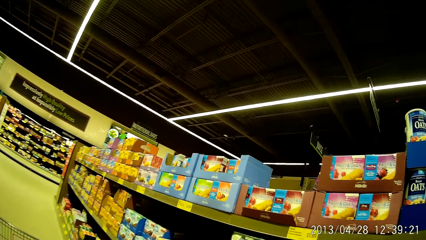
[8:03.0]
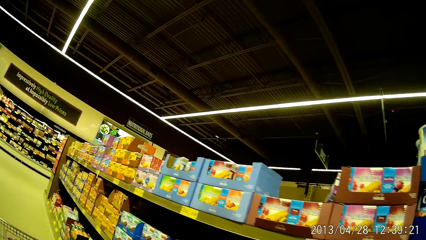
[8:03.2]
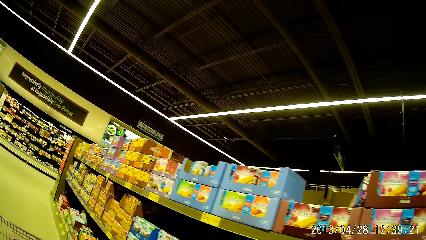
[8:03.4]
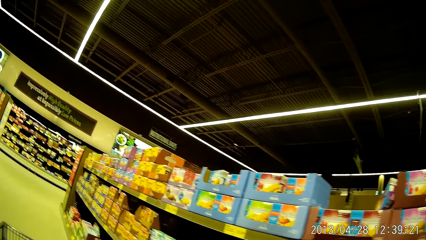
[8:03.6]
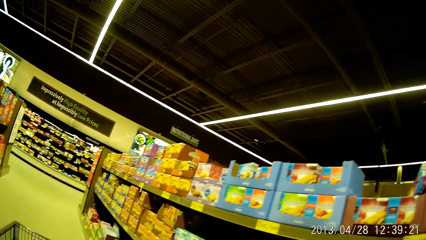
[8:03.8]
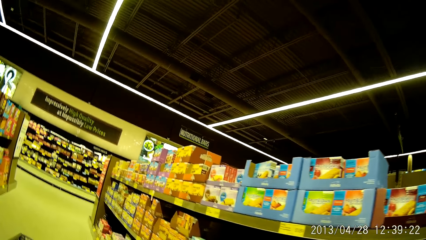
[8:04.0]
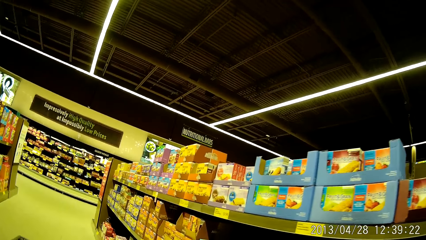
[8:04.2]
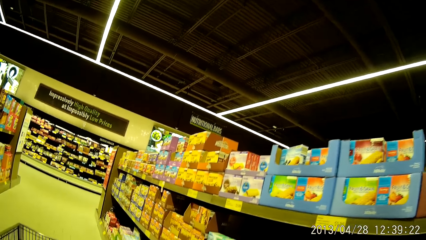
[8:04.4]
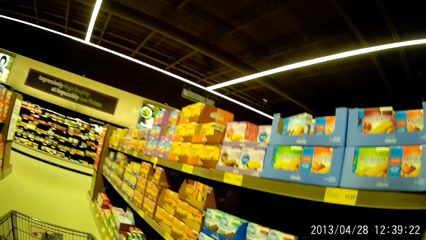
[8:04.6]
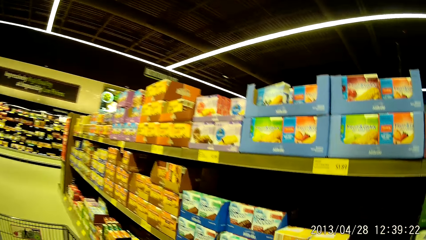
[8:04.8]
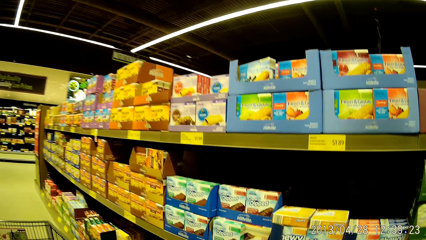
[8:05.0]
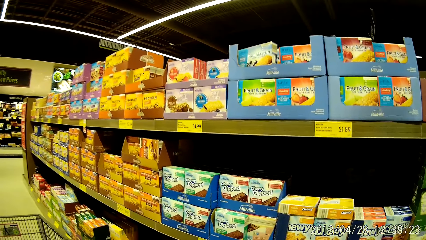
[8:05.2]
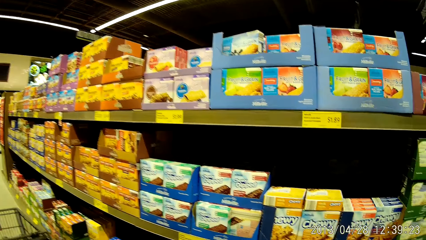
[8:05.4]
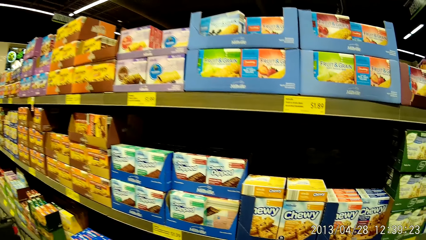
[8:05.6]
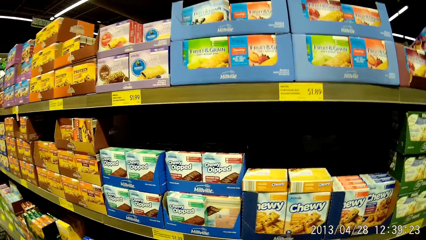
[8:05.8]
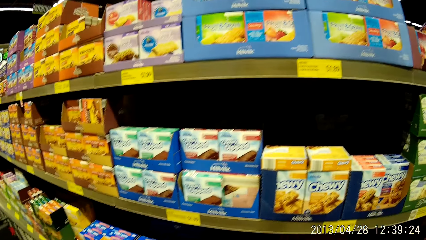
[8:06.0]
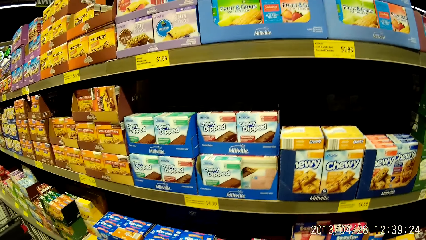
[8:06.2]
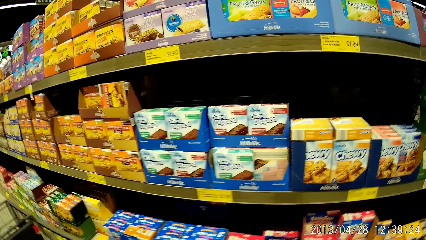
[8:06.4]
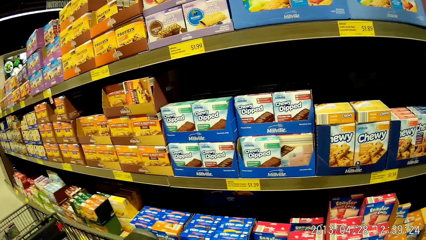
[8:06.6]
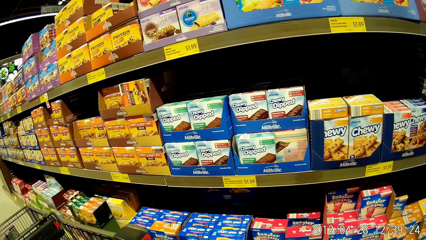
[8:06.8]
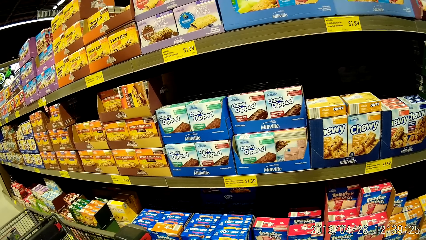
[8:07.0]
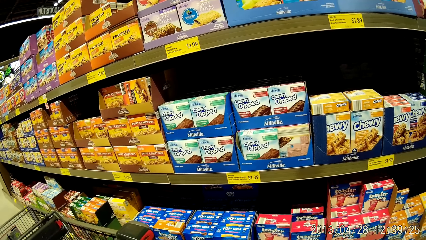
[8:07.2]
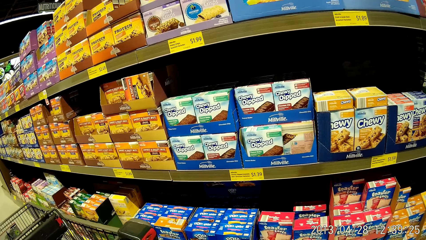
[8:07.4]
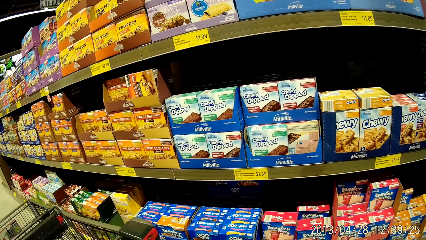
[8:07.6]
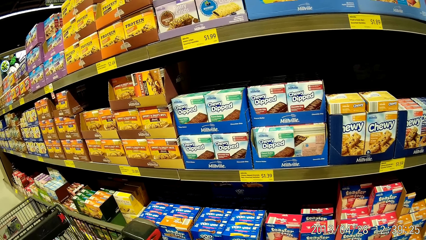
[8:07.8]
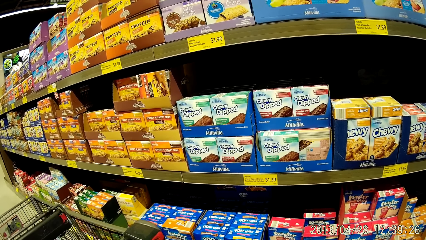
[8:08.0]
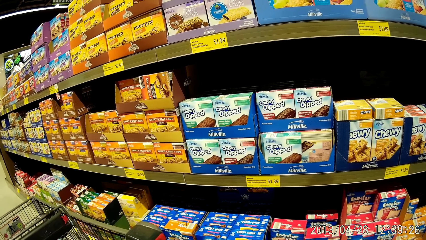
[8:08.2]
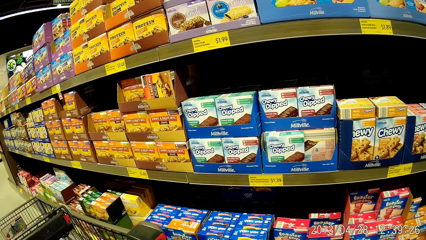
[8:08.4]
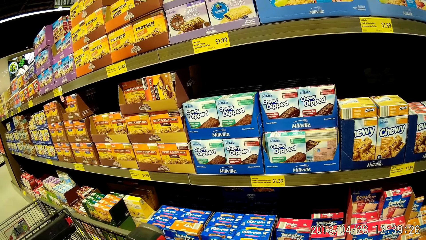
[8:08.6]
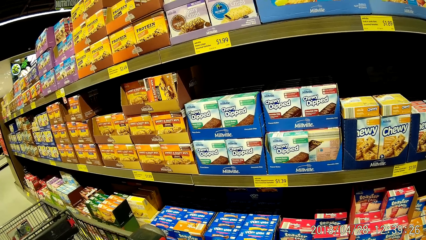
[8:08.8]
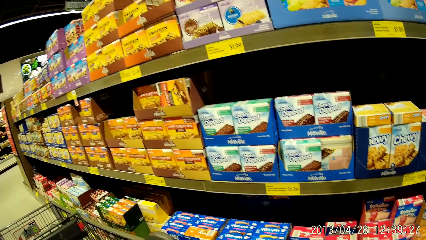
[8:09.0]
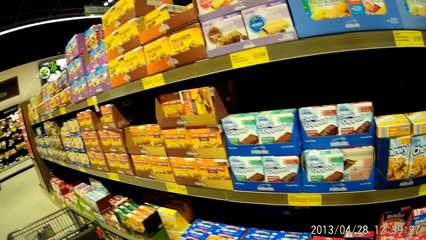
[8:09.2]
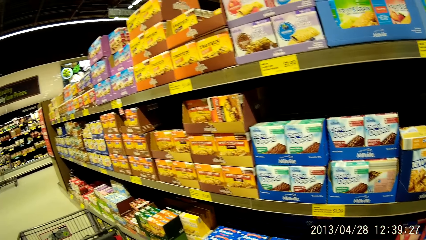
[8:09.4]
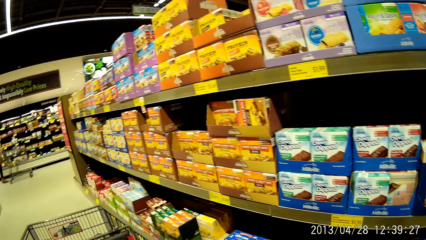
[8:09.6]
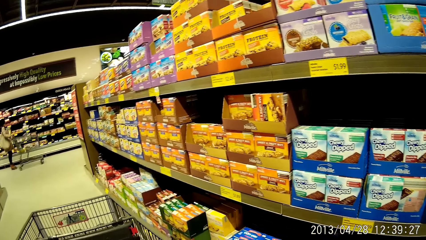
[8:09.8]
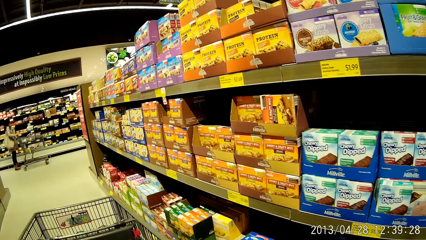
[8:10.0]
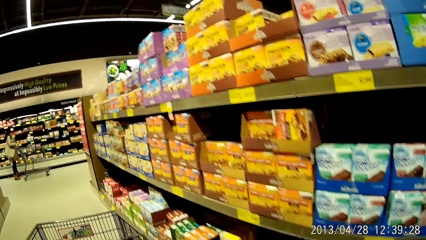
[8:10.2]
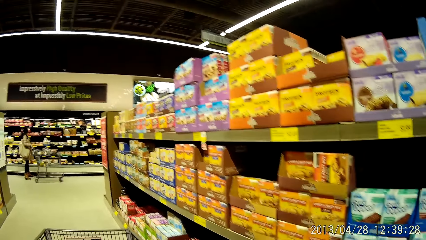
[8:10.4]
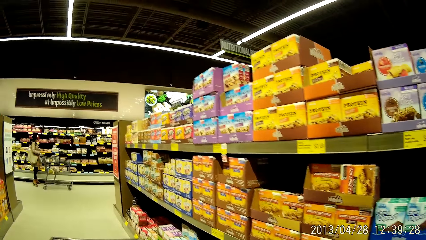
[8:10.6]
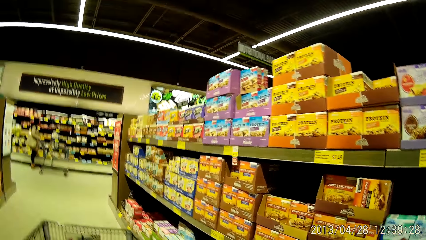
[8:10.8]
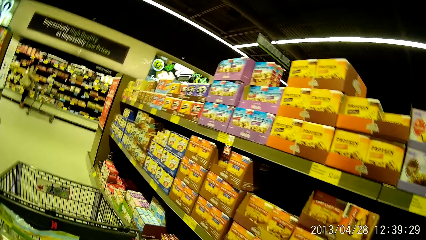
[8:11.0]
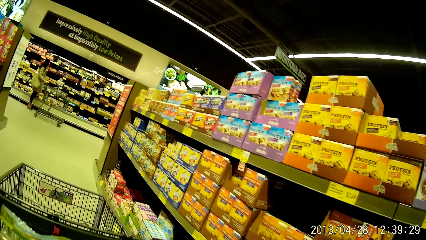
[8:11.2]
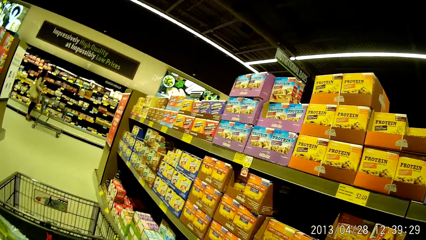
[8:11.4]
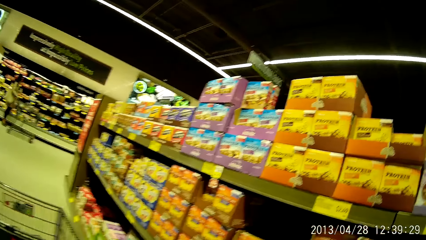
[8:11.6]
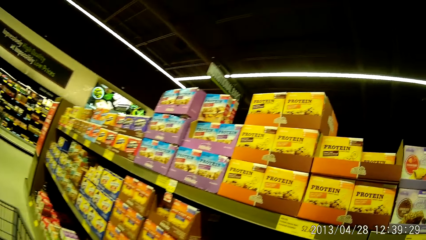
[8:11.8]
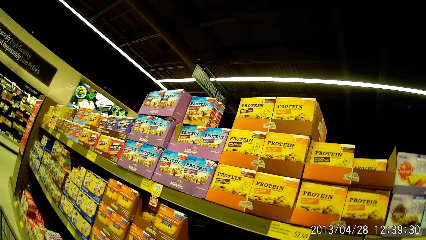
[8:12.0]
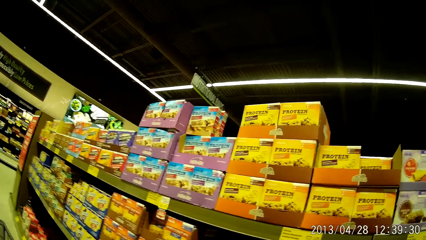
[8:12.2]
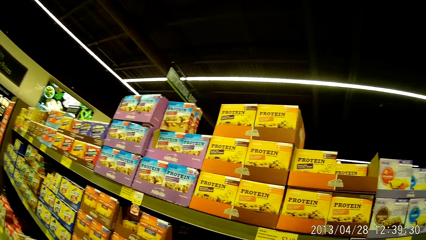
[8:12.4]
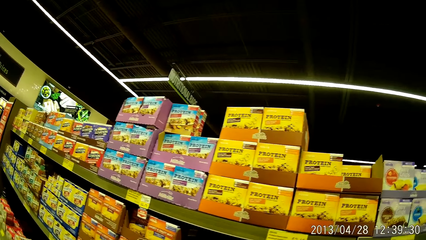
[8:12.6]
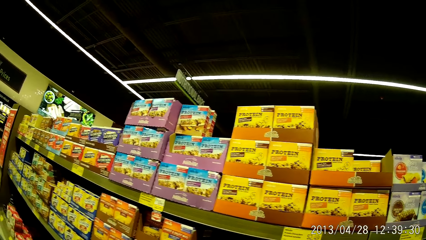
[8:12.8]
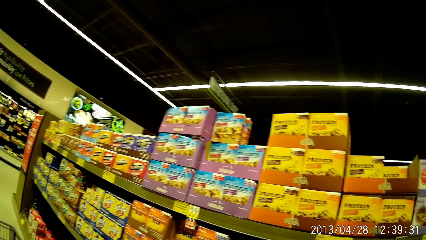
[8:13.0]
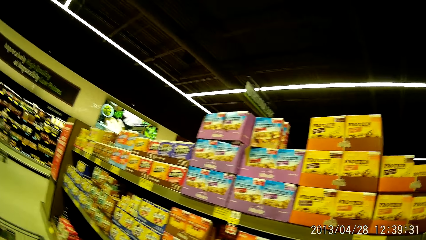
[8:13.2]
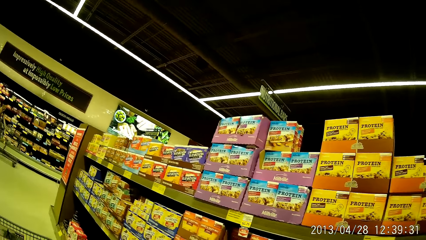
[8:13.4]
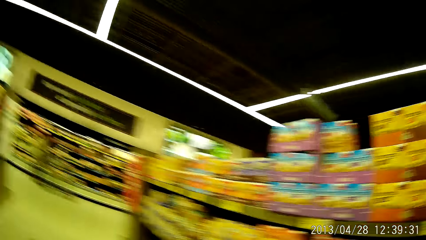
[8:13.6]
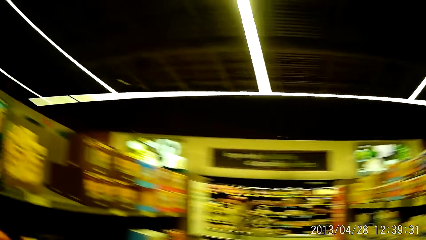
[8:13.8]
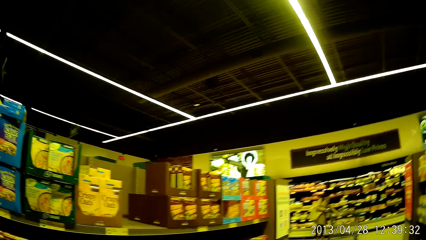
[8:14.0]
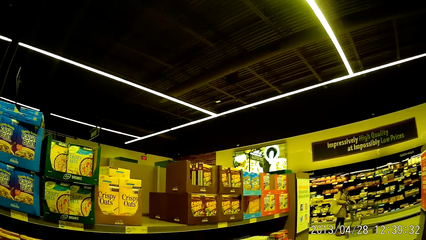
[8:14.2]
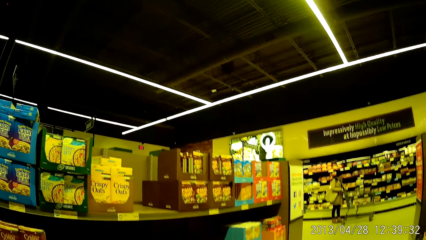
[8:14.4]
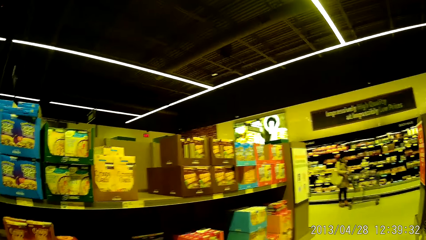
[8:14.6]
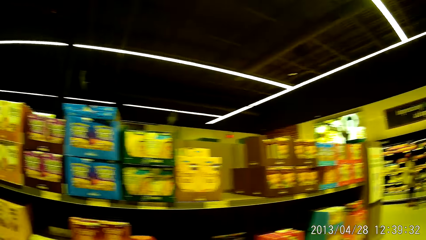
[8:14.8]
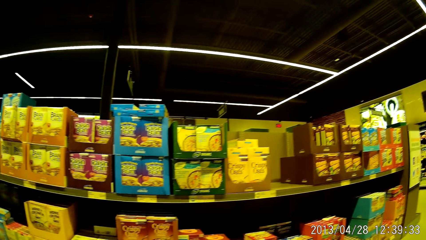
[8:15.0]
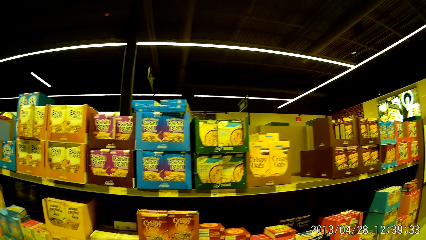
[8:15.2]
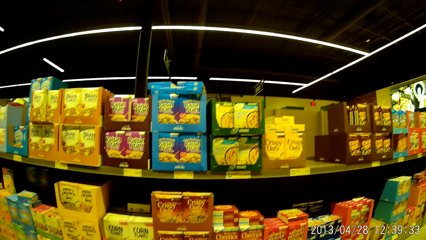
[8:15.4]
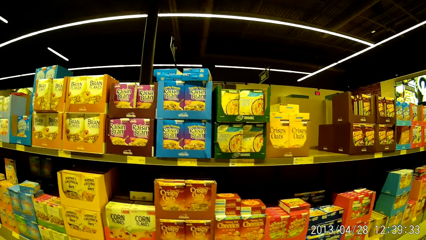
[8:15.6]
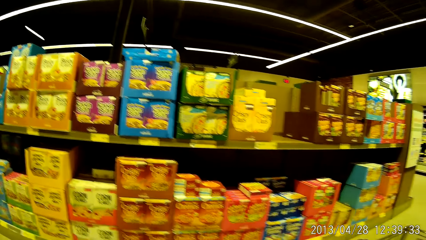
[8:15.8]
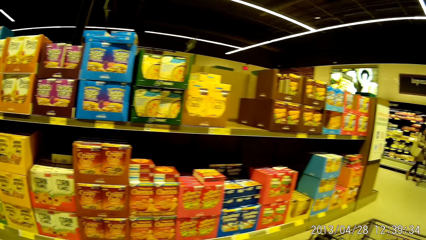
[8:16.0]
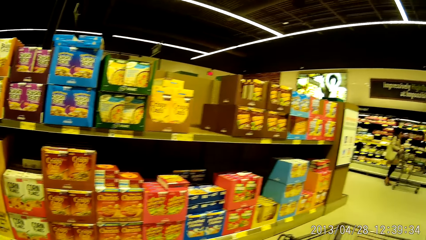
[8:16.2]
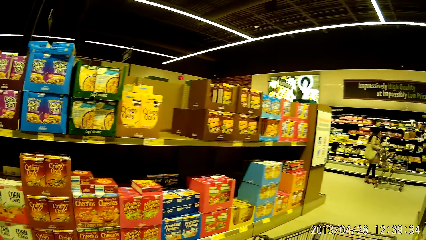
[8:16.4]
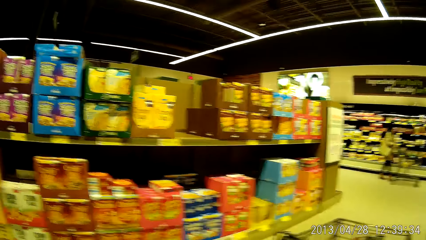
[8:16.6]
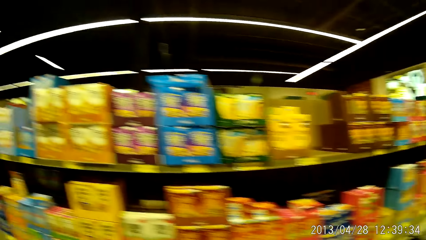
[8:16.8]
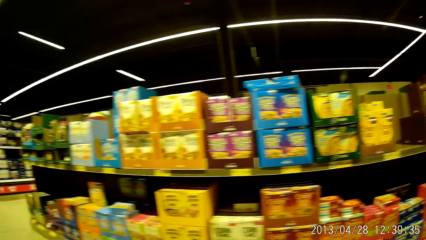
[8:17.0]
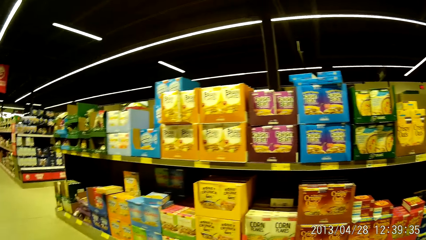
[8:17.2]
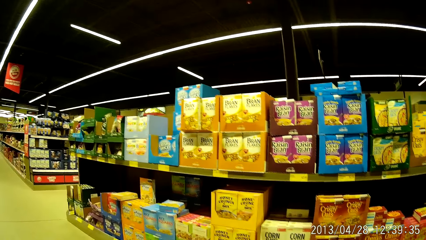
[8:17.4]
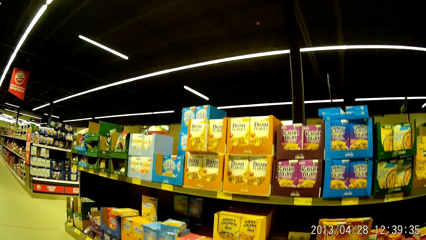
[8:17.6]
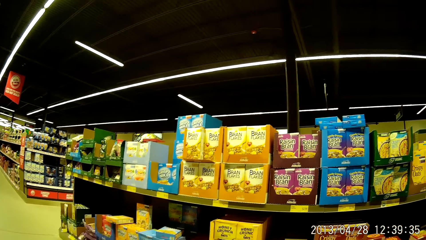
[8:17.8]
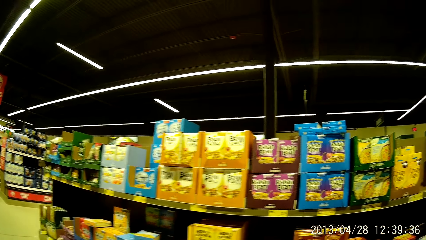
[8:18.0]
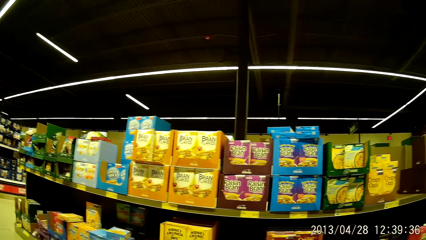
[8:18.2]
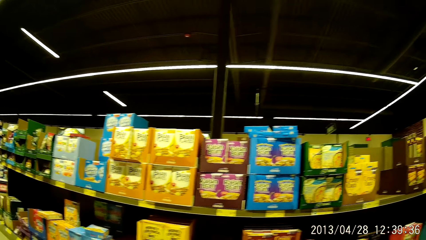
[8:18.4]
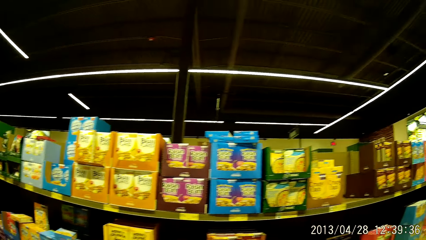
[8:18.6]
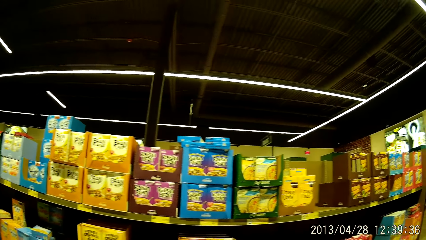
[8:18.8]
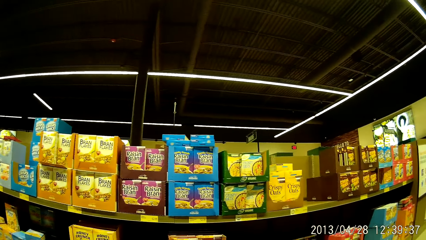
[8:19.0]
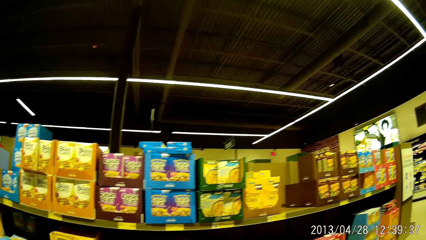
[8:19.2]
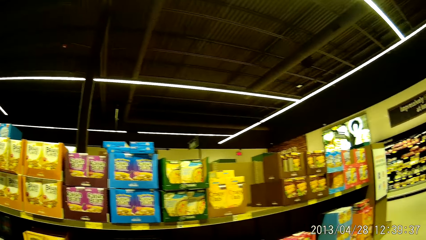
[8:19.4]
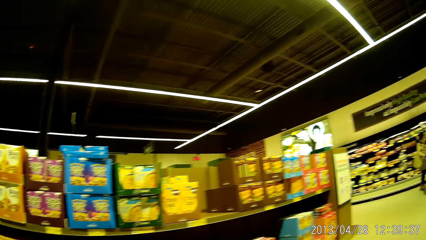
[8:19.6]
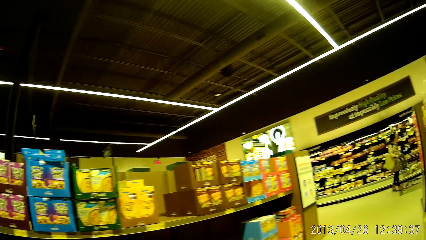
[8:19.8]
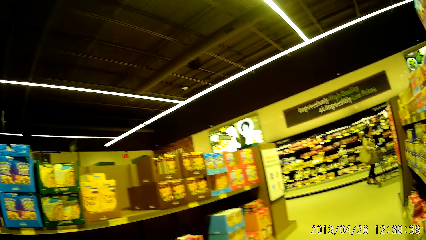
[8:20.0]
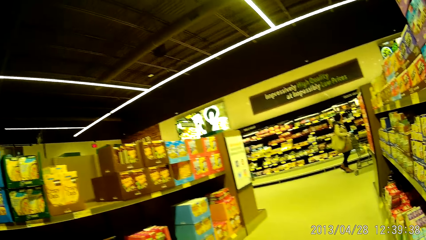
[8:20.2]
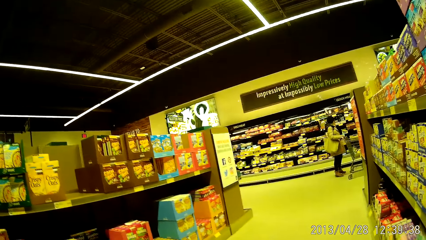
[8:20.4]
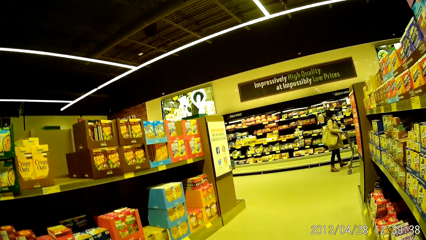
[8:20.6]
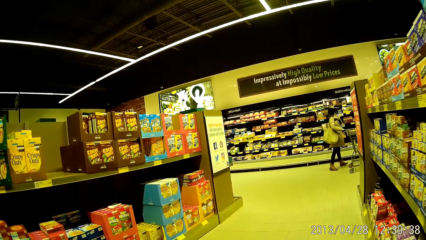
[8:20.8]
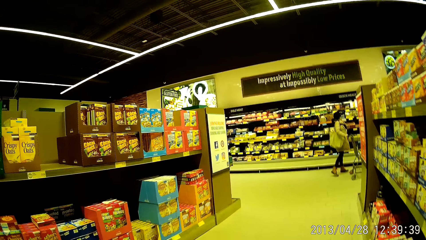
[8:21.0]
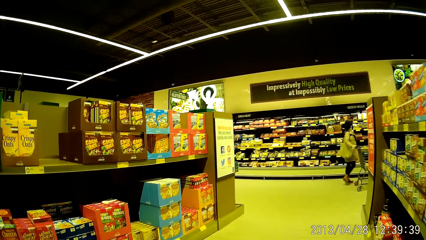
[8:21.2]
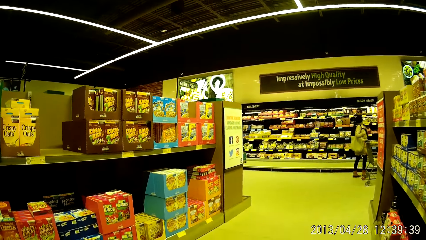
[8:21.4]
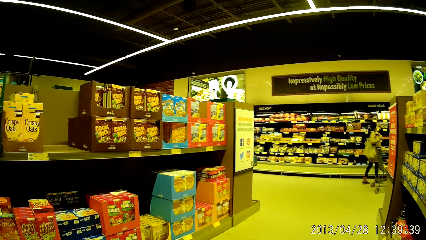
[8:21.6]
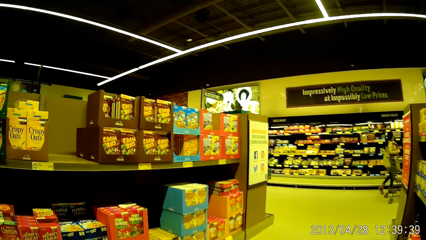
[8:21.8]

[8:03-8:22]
The camera wearer looks at the food in the shelves. They stop by a grocery stand with the shopping cart. They walk around looking at the foods in the fridge. They look around the shelves. They look at the shelves.
